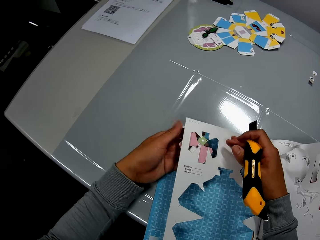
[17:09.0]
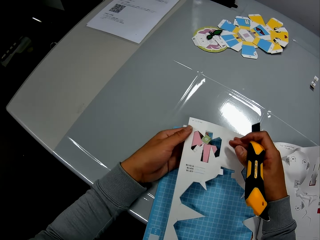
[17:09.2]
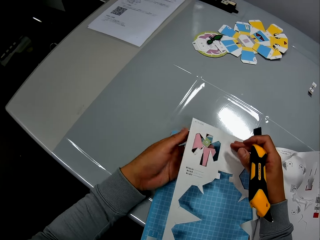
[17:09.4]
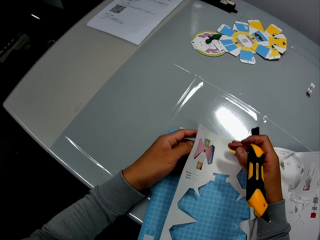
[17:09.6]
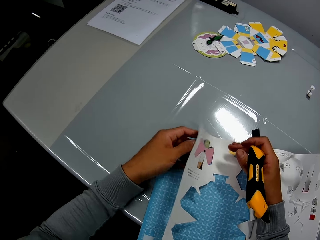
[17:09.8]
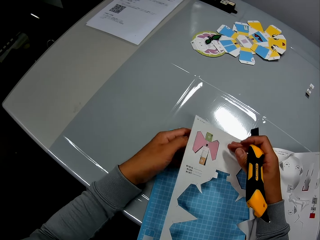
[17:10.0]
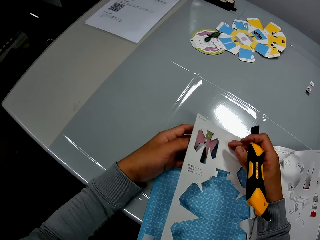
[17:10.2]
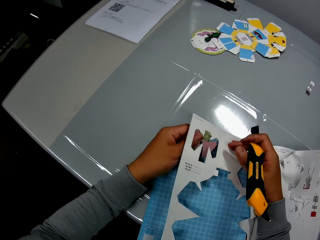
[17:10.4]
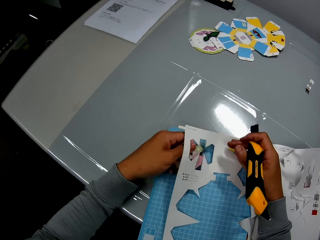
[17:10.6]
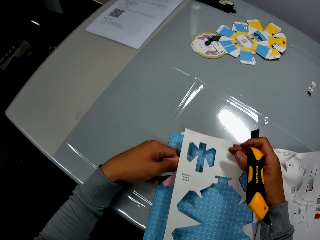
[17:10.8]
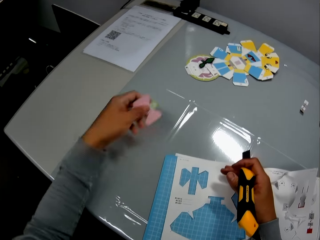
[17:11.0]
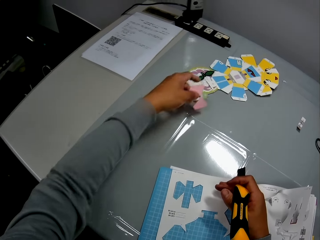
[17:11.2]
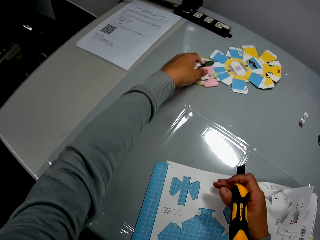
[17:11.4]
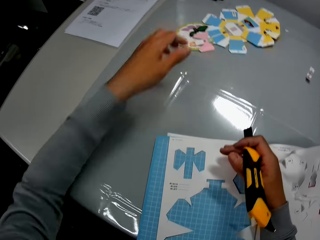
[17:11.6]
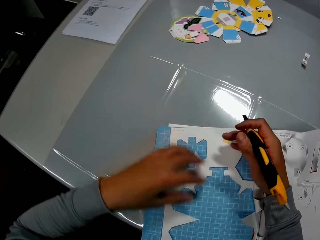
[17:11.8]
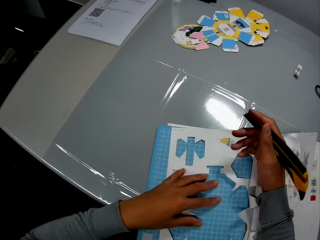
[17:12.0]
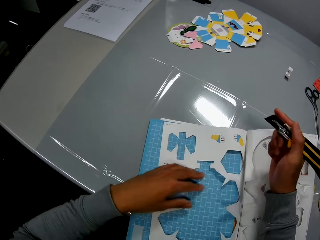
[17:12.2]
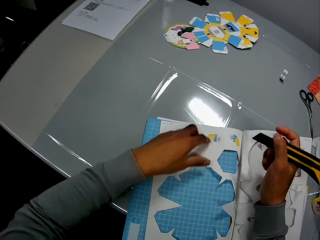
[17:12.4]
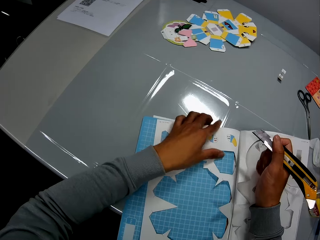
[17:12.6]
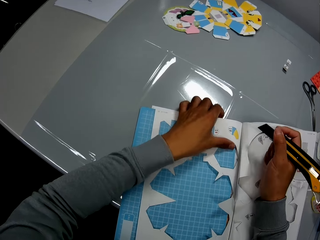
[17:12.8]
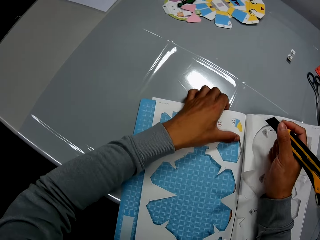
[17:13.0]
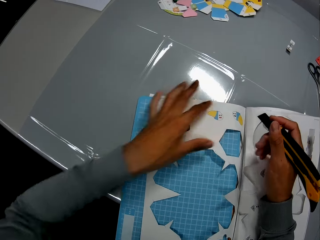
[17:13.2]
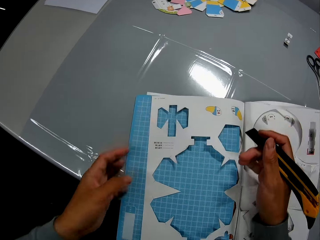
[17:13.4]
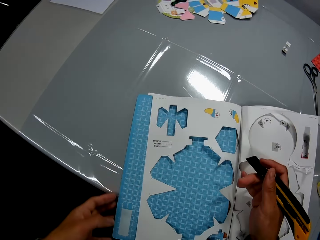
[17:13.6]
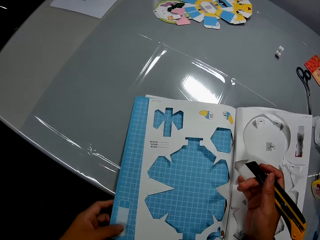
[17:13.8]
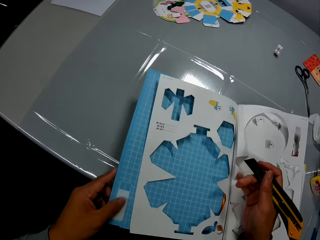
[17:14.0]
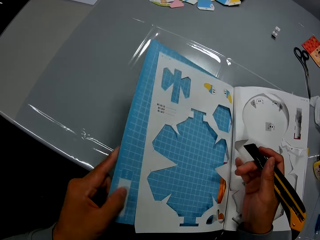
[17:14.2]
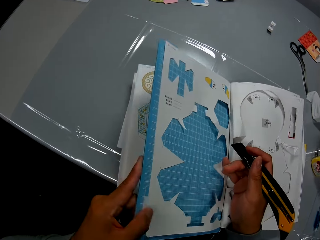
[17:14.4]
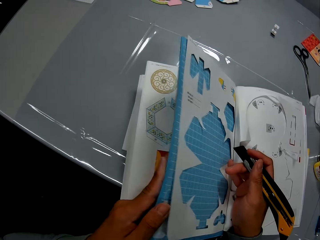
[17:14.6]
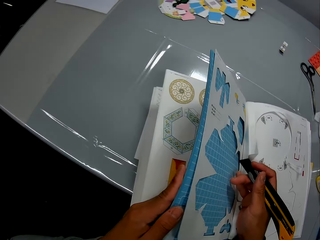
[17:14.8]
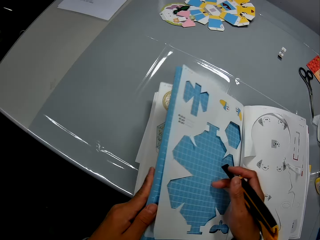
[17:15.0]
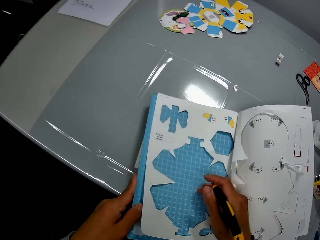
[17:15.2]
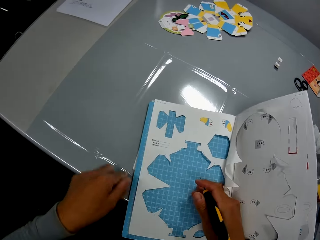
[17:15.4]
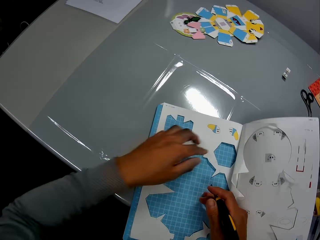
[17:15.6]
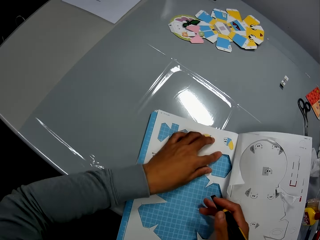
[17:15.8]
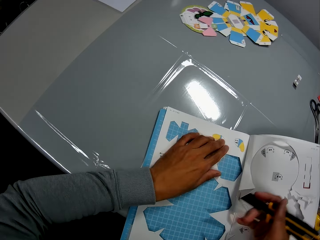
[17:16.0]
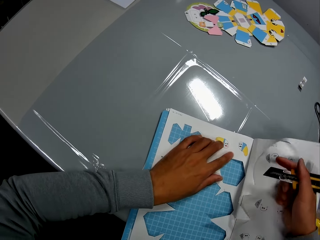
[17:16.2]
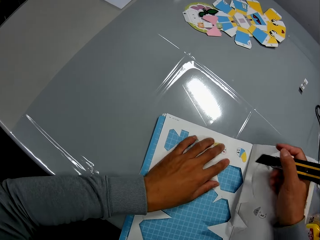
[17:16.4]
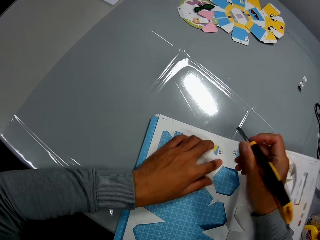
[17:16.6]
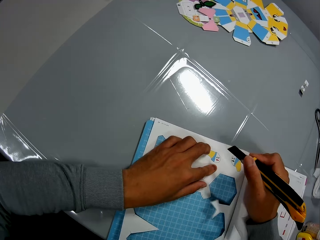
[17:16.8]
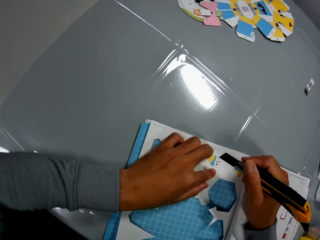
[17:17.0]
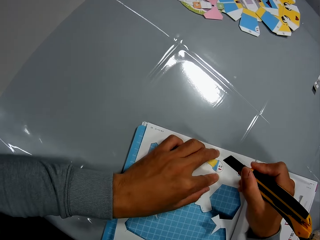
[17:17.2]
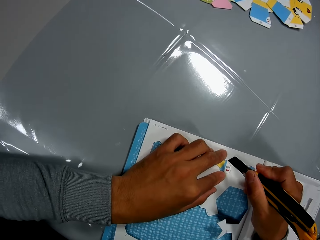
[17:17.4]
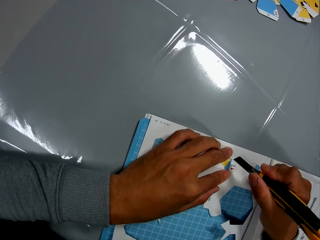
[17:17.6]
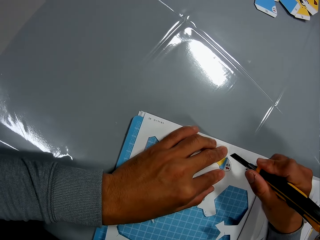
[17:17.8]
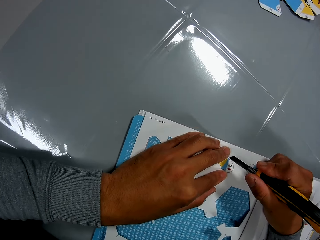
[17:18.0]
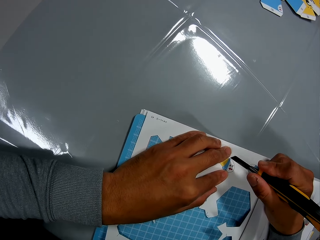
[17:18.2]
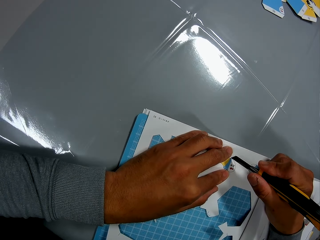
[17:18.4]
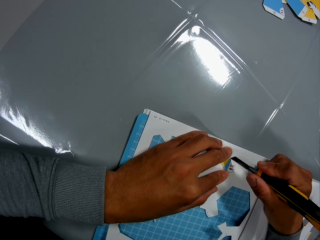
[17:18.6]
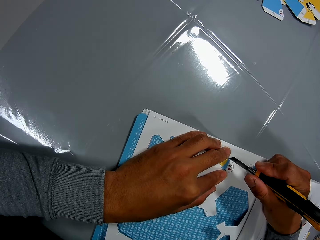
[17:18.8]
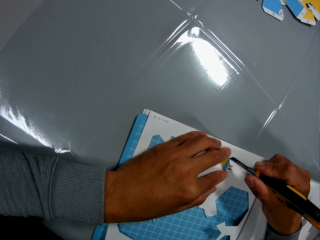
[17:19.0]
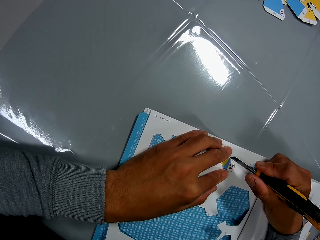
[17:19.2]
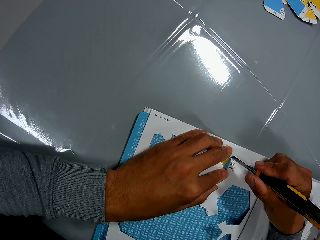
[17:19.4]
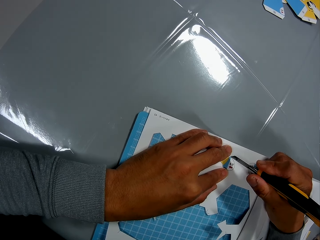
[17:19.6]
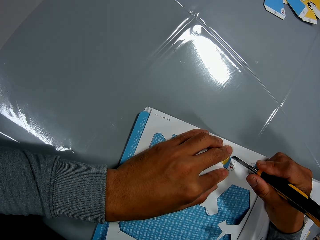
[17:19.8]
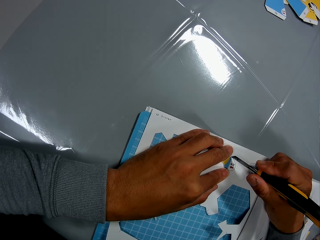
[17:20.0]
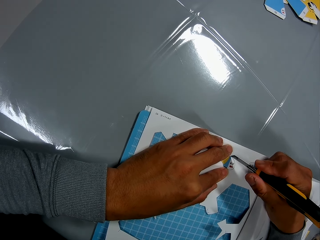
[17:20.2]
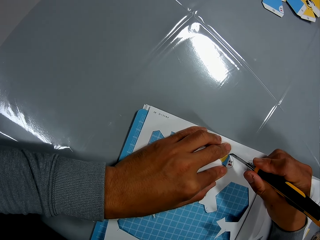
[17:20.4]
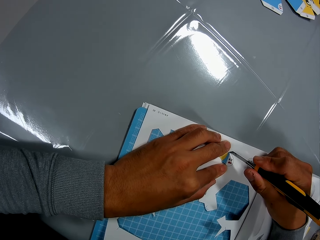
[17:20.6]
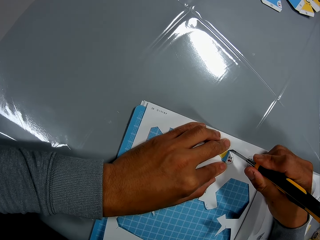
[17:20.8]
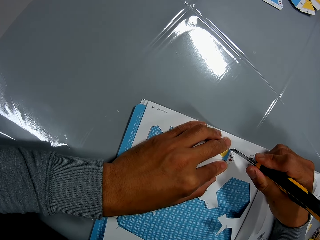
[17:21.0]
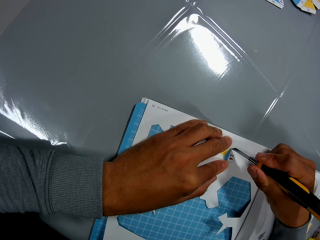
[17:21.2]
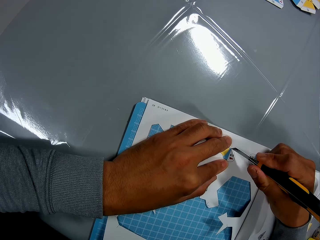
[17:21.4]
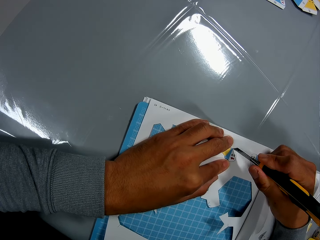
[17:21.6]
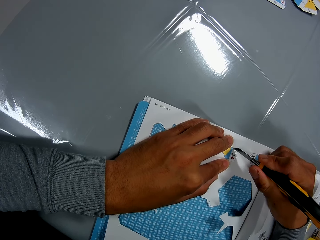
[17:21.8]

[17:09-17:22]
The camera wearer drops the part he removed on the table with his left hand. He holds the book. He cuts the book on the table, with the cutter in his right hand and his left hand on the book.

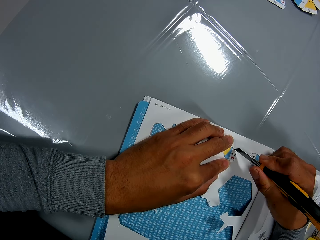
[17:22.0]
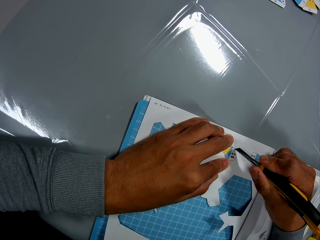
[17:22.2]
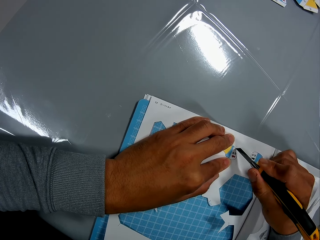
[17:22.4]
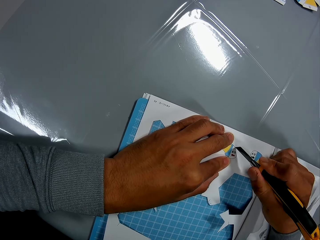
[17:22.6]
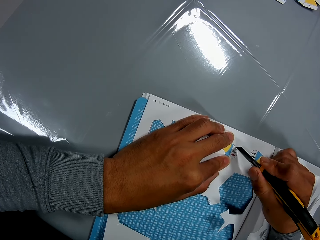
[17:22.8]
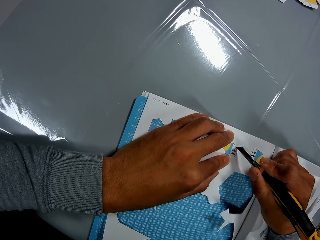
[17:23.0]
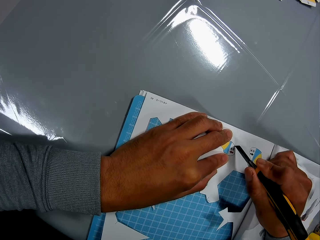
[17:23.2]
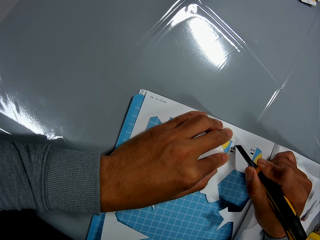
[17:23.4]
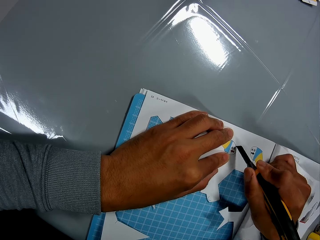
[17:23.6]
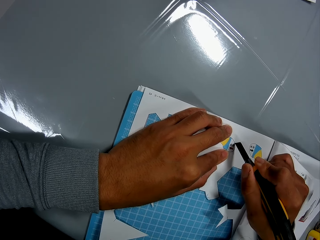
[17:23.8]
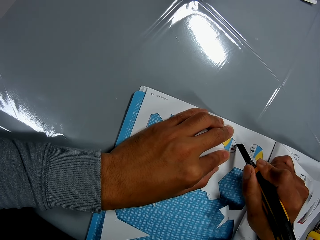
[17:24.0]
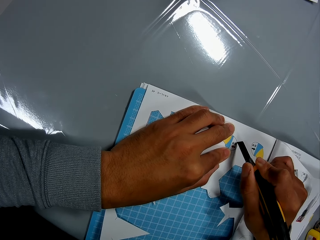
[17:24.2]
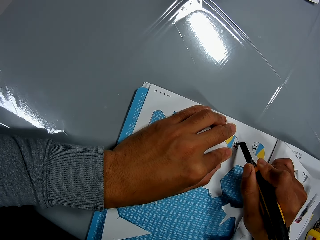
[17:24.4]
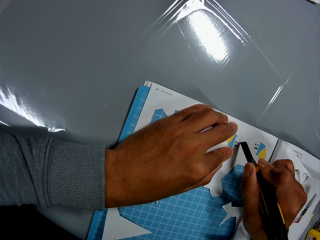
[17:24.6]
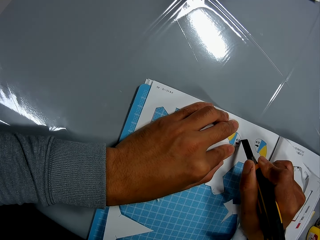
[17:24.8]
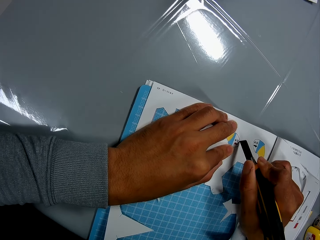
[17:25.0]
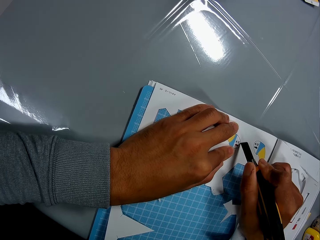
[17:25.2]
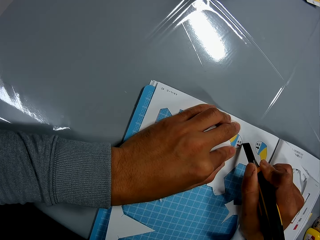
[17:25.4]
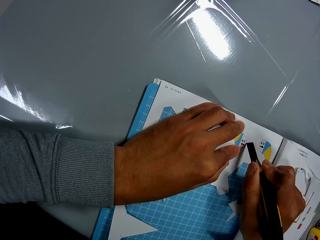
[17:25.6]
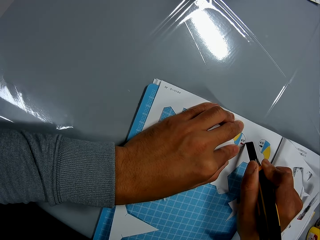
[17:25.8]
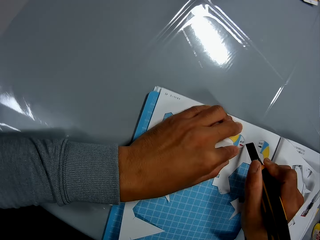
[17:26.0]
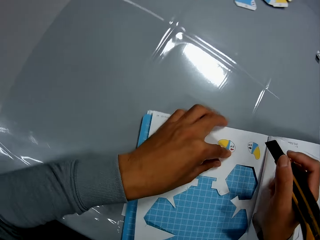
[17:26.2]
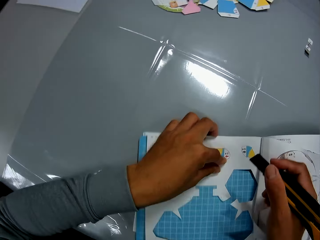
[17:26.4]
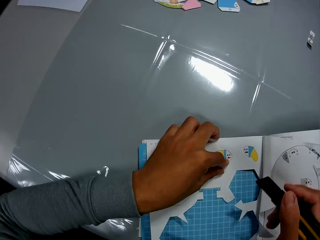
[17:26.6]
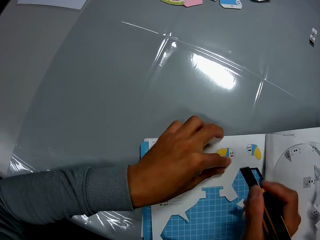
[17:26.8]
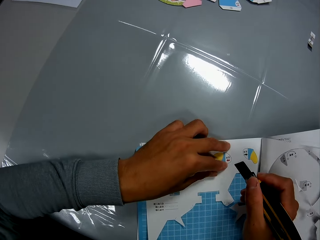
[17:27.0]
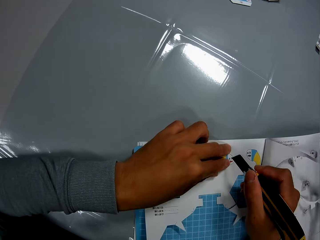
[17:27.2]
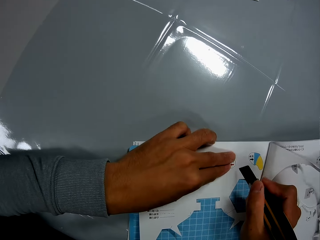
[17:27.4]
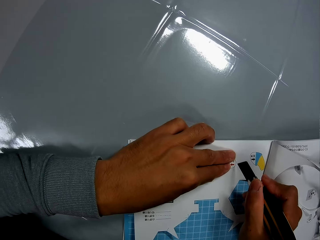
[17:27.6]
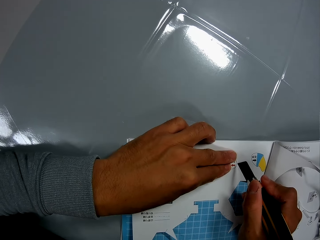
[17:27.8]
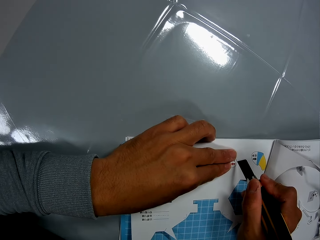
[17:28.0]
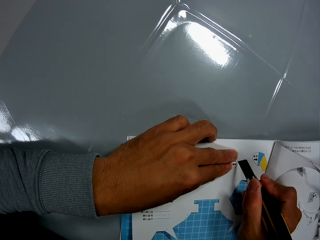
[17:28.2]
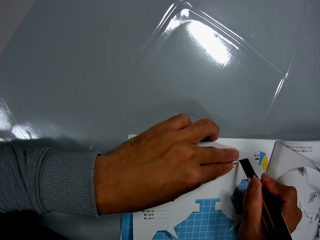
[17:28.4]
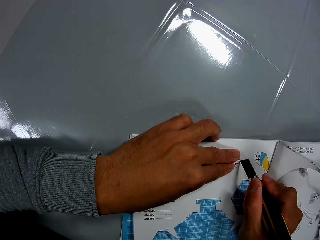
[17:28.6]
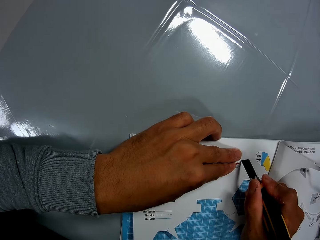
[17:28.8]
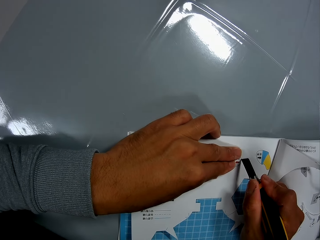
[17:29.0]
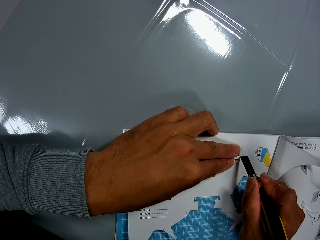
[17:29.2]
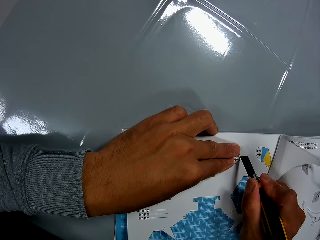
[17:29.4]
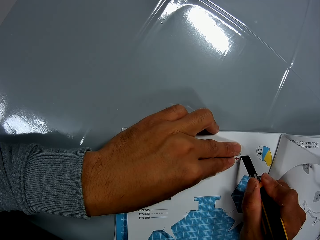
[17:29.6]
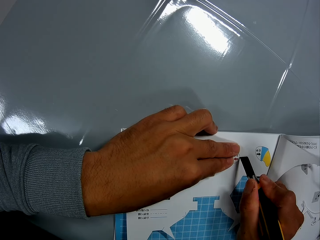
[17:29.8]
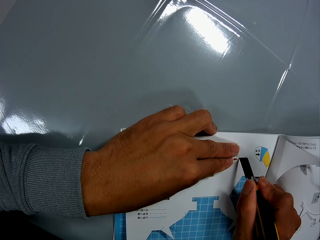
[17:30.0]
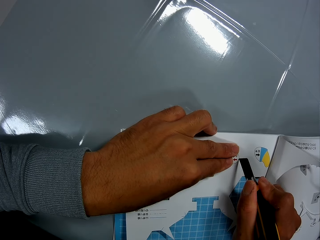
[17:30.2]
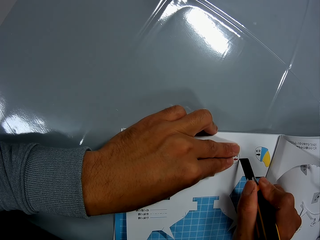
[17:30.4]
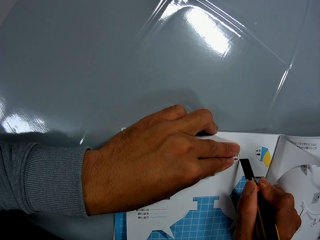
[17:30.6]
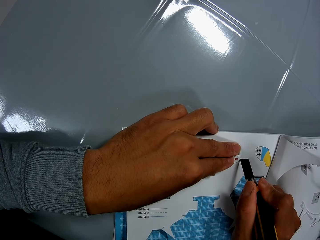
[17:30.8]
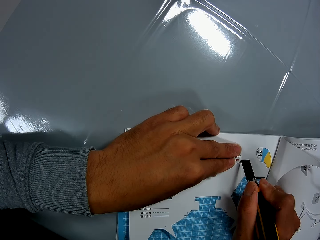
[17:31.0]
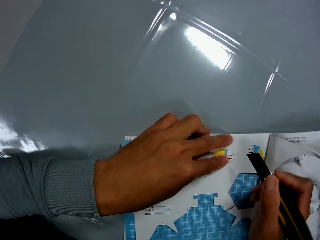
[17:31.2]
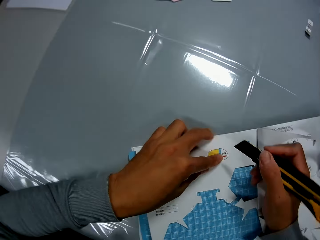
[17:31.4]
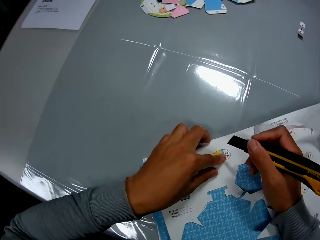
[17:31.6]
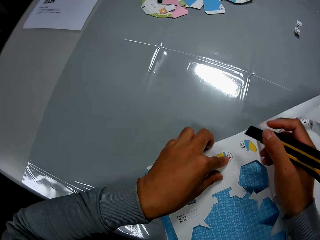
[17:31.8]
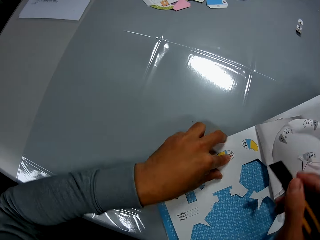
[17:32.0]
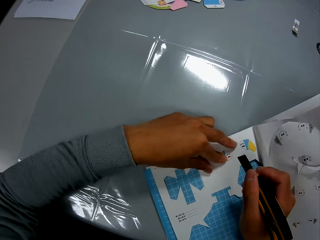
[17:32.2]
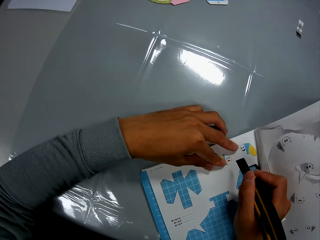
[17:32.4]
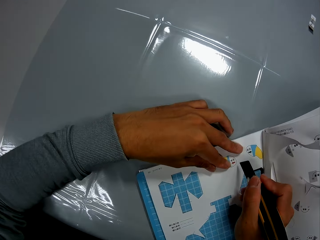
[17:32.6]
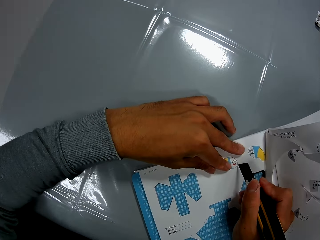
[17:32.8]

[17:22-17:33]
The camera wearer adjusts the book. He cuts out a cut out art. He adjusts the book on the table with his hands.
